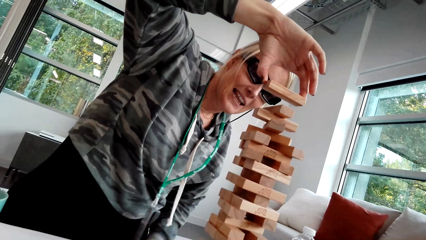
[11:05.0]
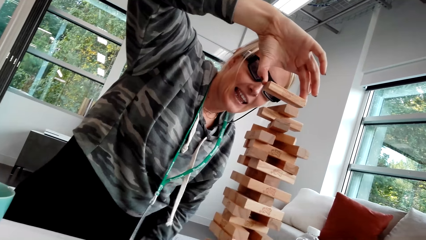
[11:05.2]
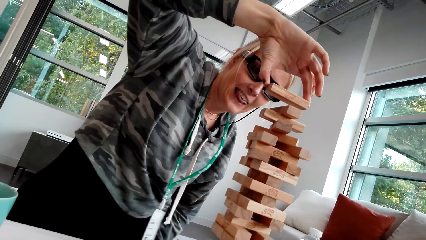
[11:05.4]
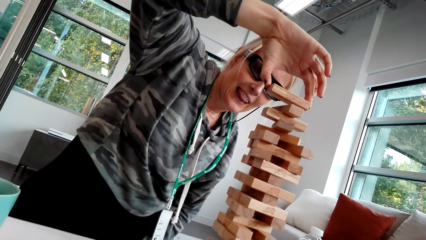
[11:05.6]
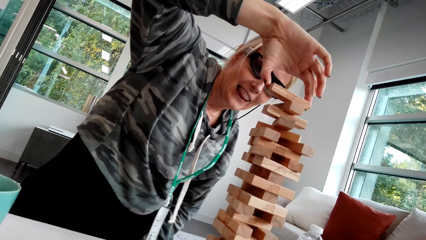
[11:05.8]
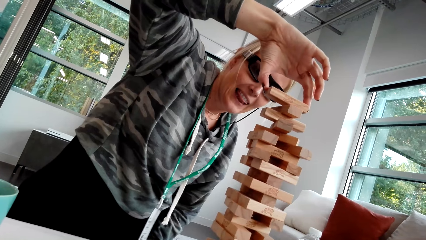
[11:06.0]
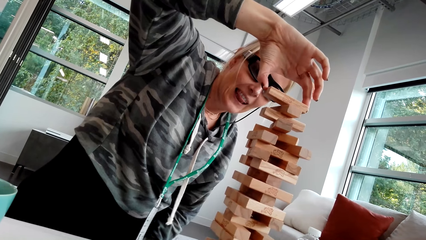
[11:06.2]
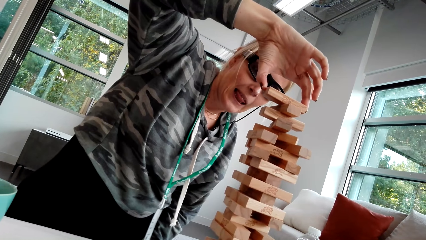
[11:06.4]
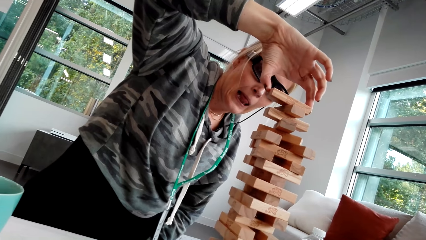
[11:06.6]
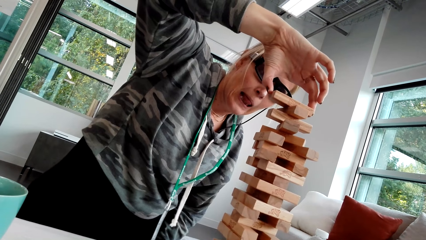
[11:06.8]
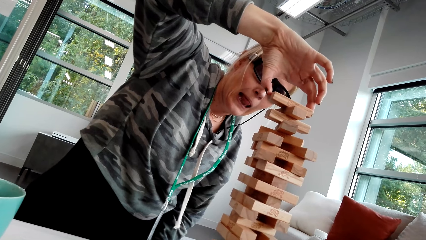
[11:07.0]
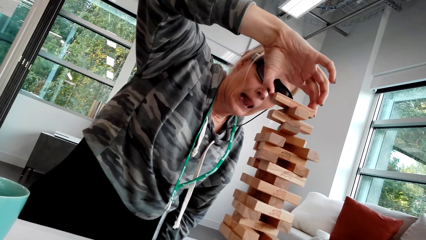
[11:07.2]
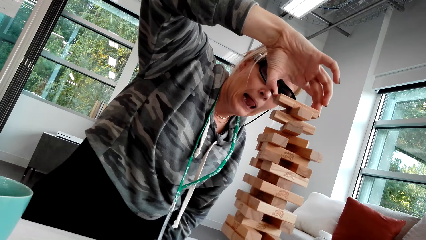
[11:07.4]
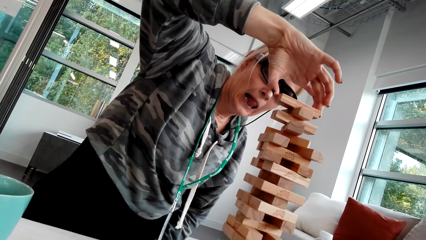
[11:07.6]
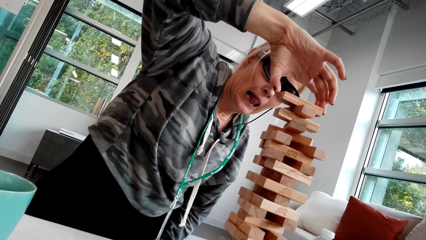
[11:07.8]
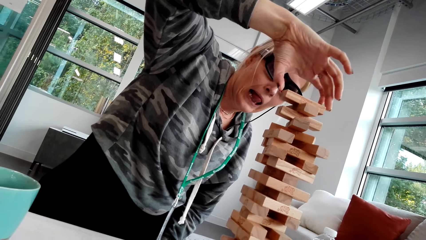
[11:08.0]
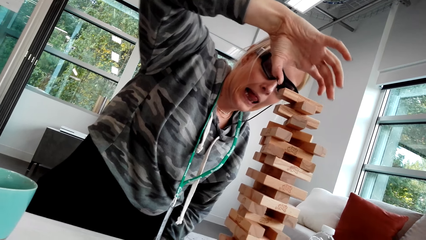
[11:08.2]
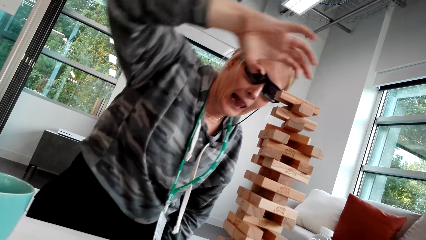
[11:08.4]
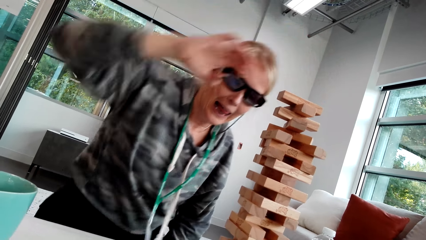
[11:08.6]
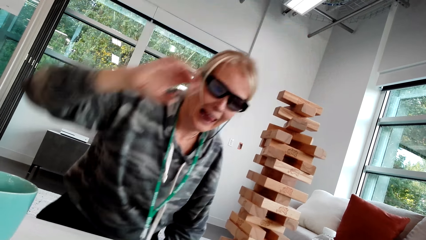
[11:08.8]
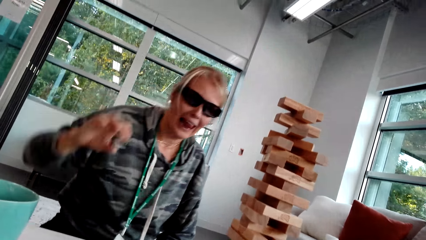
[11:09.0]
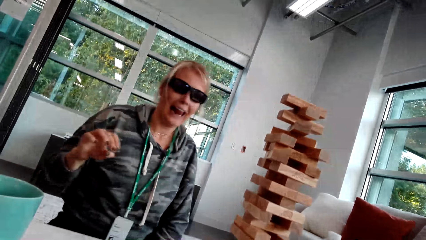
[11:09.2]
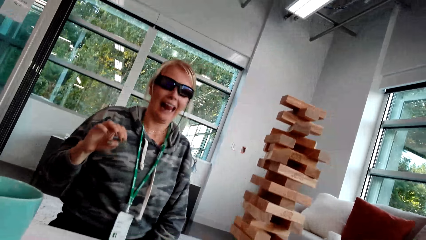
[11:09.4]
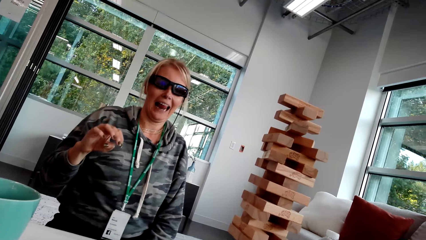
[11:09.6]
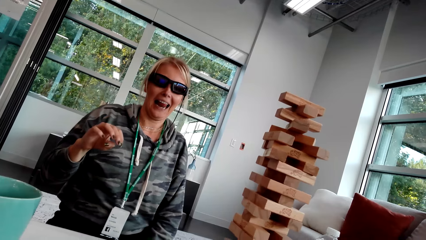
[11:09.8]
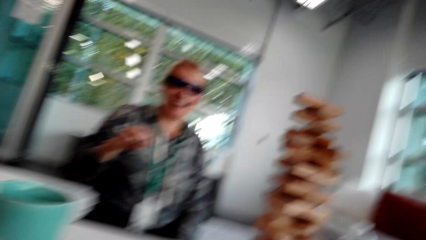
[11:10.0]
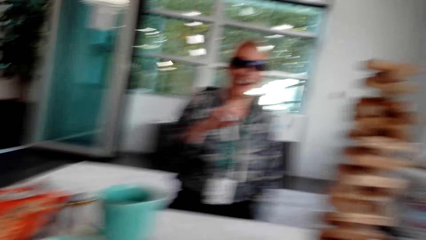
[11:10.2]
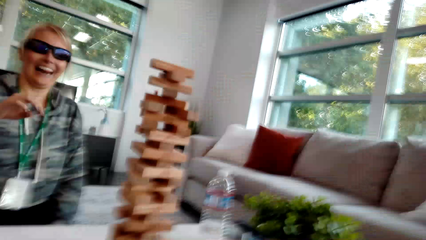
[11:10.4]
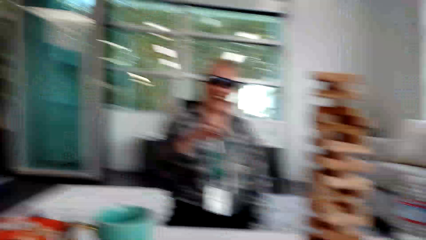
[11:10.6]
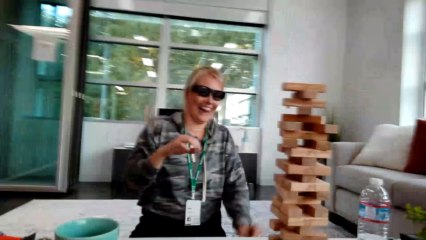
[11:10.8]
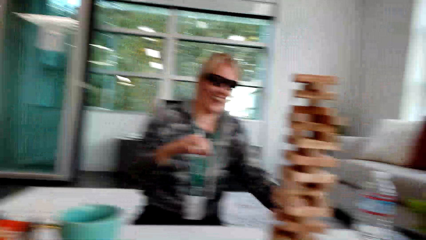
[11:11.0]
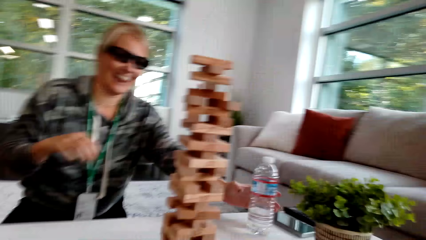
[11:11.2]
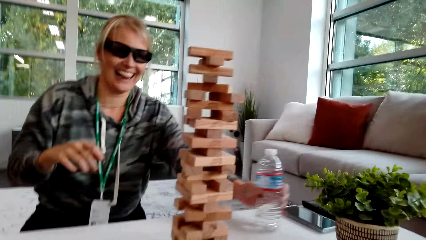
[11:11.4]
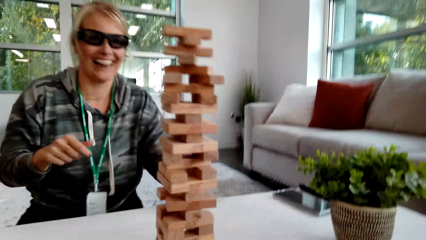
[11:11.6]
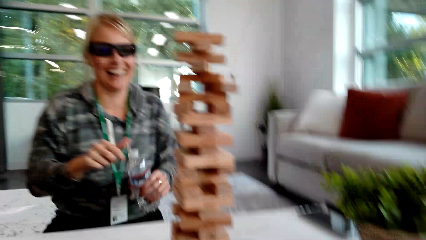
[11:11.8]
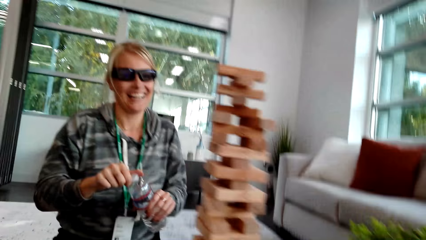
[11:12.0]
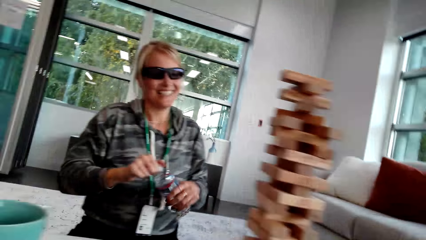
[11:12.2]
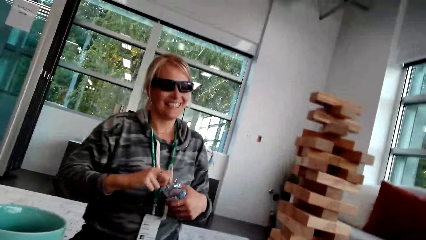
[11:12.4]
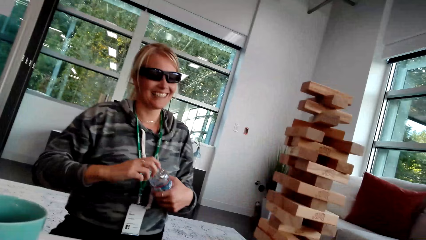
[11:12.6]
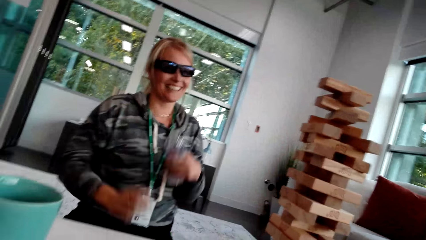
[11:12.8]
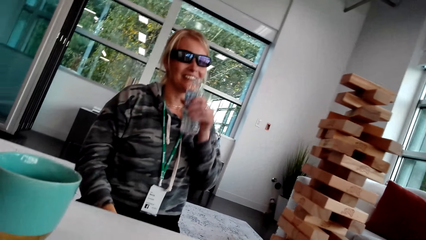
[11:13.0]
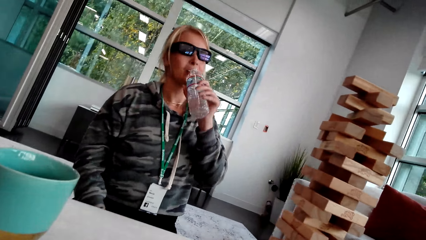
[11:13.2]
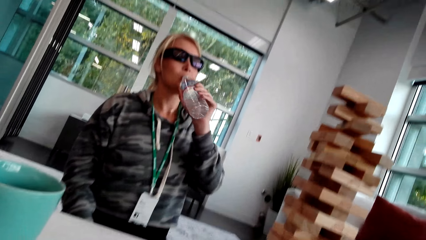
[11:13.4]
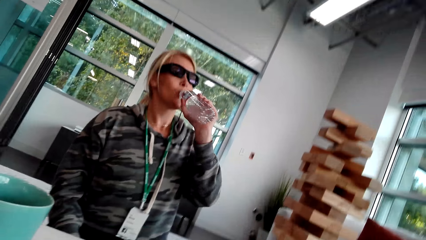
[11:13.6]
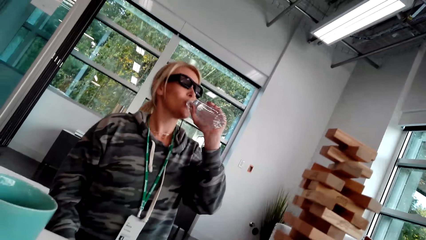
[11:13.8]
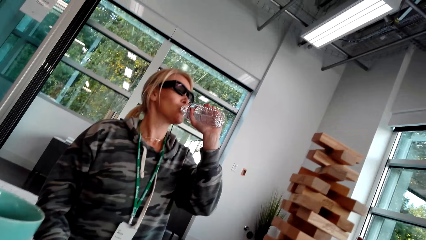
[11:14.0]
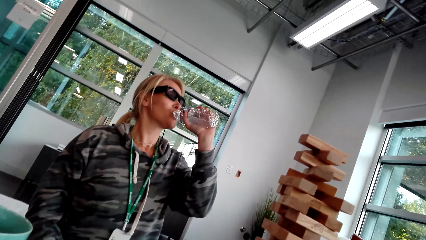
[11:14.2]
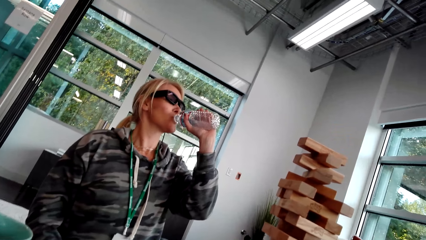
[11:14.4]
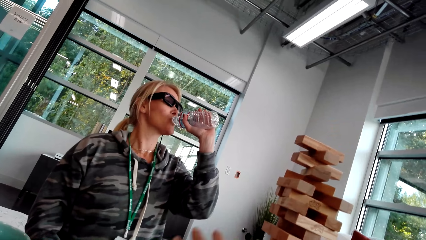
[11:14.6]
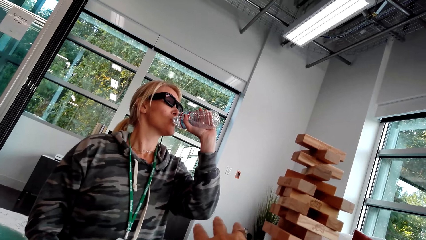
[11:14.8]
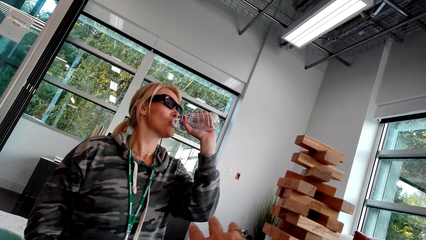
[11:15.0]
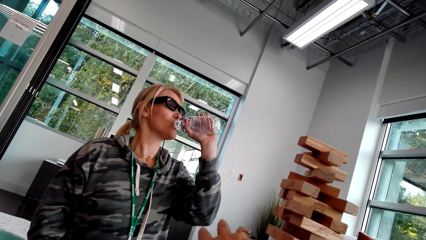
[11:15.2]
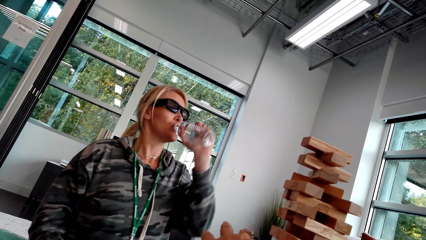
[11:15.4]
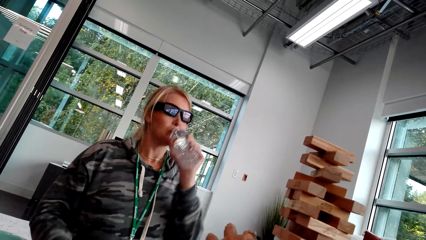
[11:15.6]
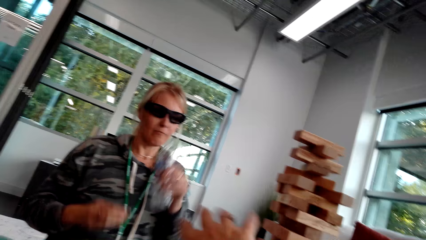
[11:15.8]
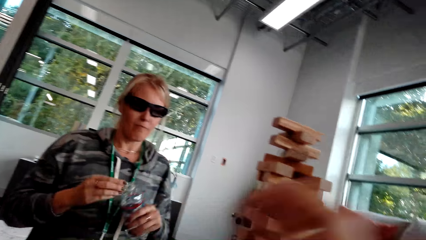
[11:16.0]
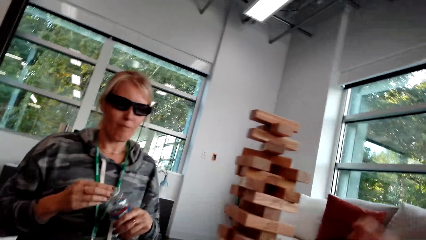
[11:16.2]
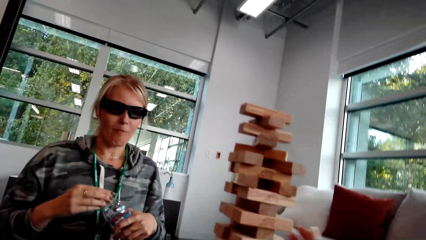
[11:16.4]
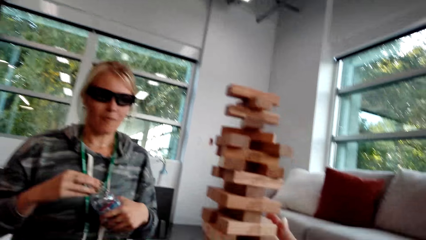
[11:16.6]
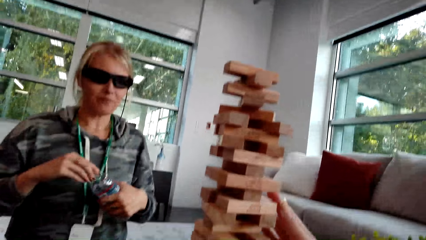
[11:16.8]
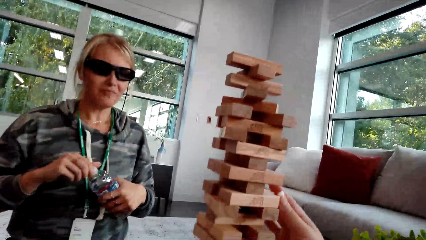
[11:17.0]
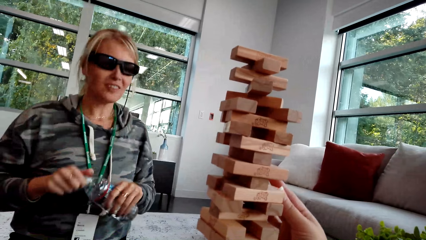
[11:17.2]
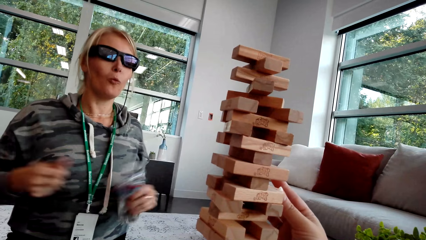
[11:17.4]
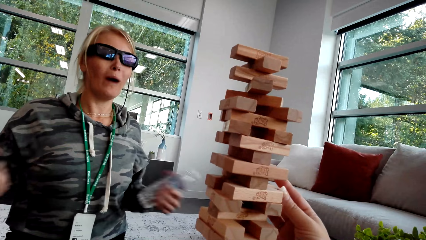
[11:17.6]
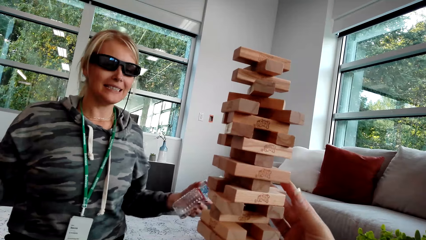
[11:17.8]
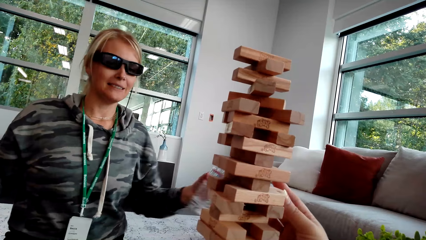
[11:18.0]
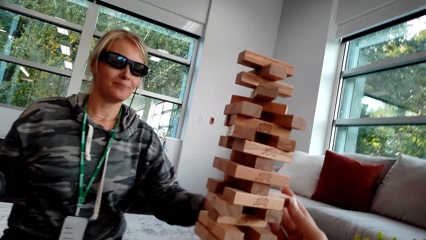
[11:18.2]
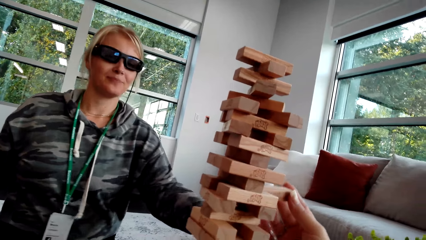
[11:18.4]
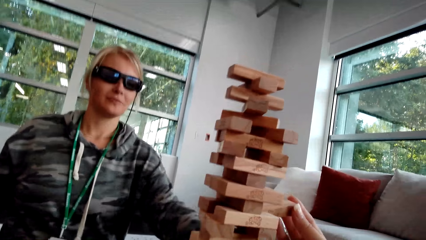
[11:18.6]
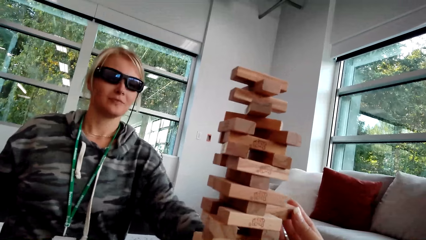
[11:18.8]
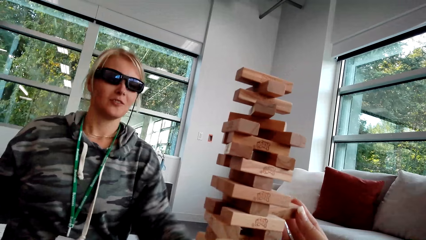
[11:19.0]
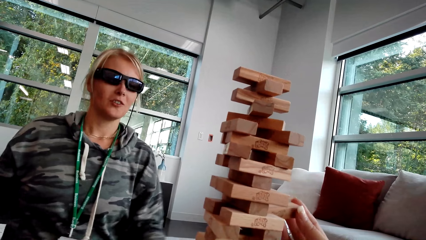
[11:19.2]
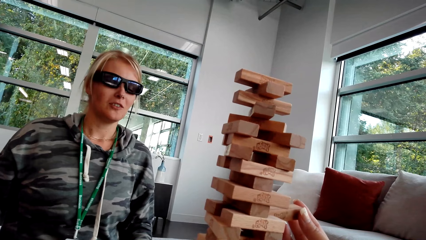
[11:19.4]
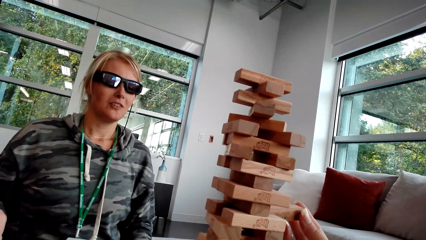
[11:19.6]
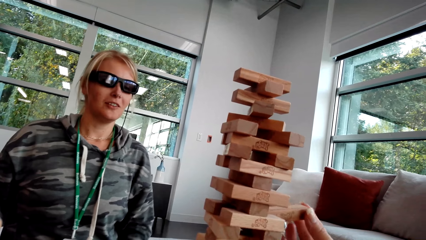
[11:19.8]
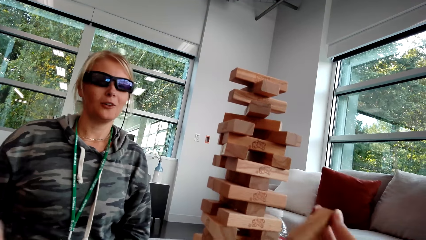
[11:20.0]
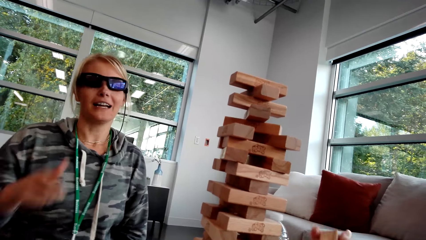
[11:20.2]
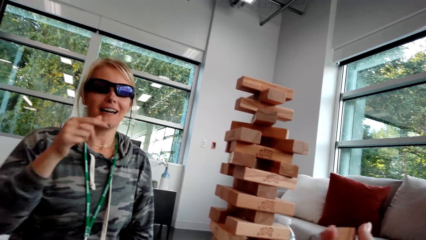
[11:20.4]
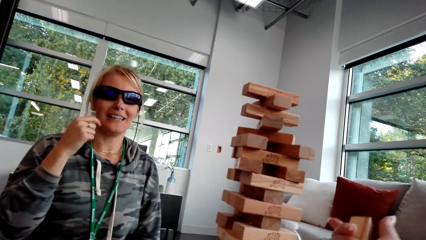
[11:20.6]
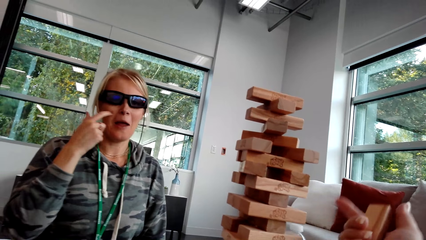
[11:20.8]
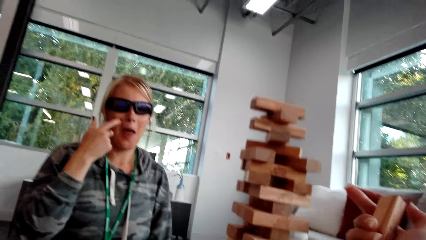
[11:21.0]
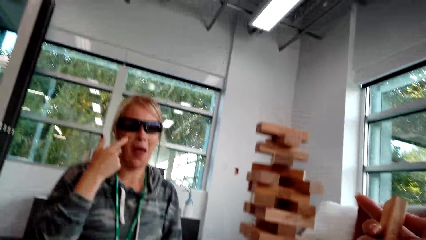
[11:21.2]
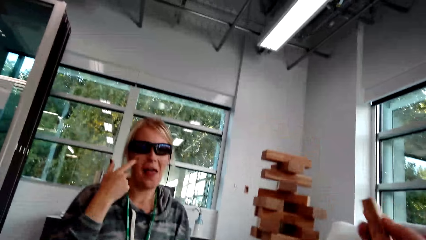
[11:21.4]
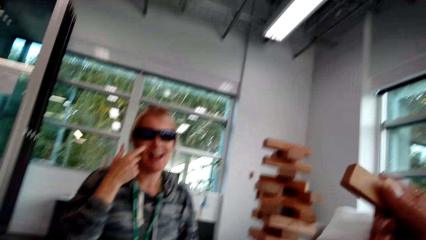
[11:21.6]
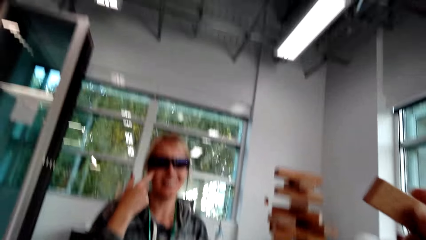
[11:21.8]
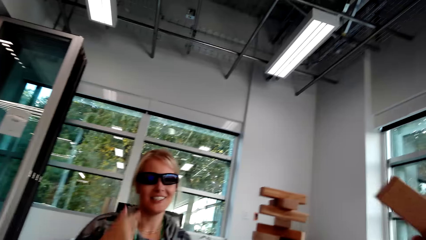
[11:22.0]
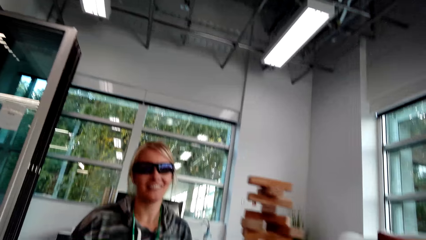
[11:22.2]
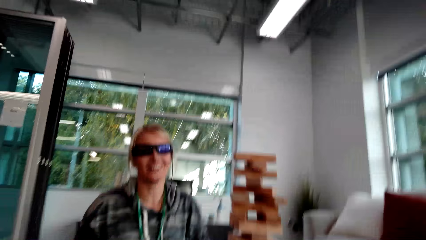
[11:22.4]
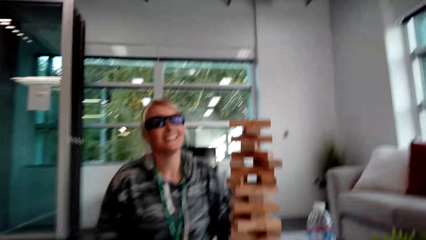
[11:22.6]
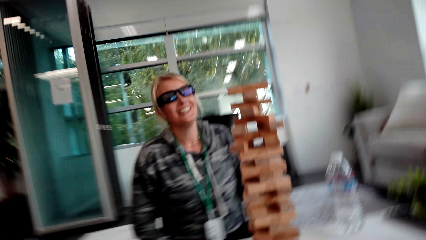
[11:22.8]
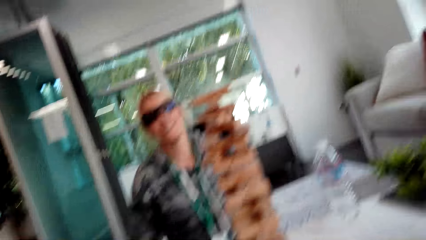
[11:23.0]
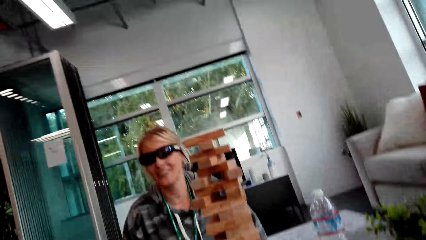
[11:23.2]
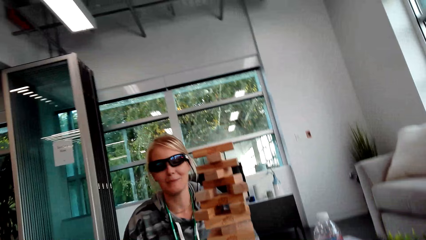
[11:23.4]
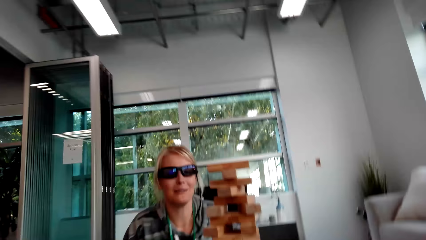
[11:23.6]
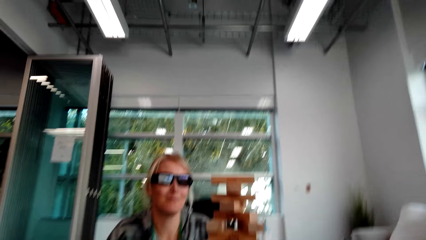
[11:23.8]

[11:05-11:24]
A woman examines the wood. The woman places a block on other blocks, drops the wood, laughs, picks up the bottle, opens the bottle and drinks the water. The camera wearer moves the hand. The woman closes the water bottle and drops the bottle. The camera wearer picks up the wood. They examine the wood. The woman scratches the face and interacts with the camera wearer.
